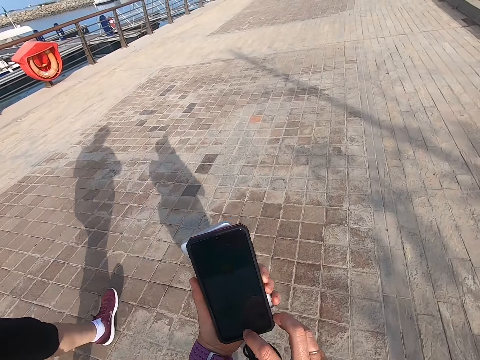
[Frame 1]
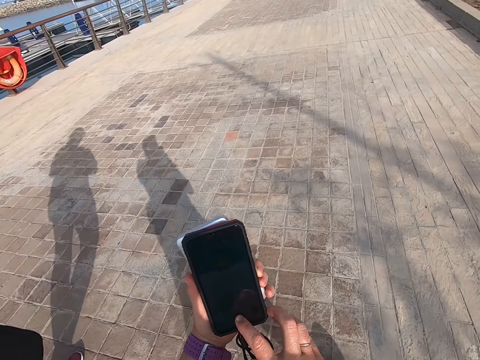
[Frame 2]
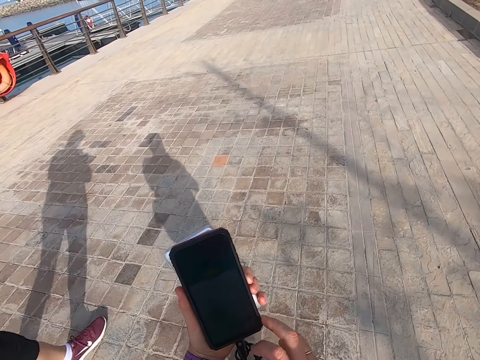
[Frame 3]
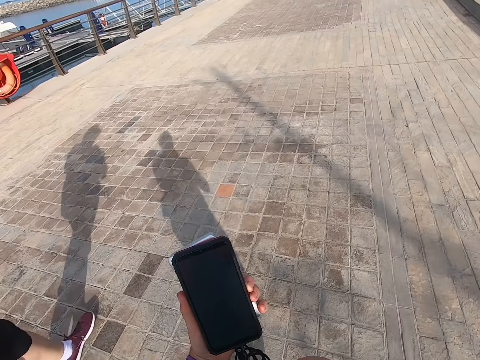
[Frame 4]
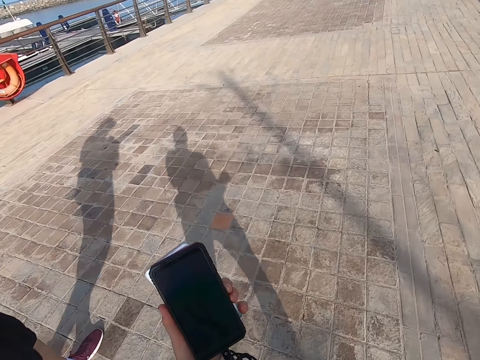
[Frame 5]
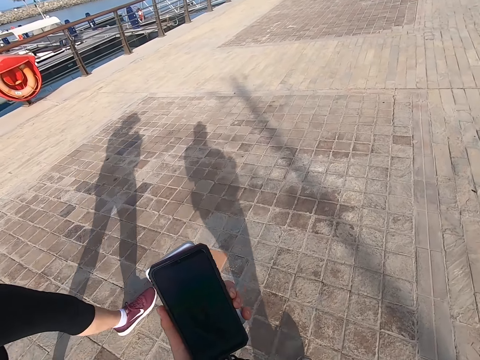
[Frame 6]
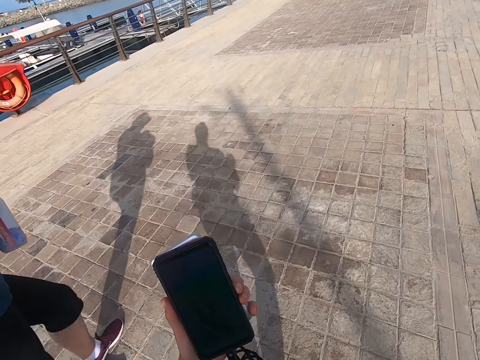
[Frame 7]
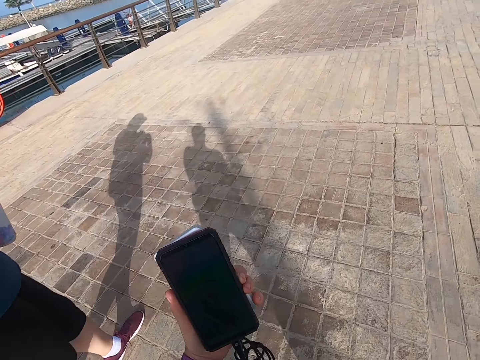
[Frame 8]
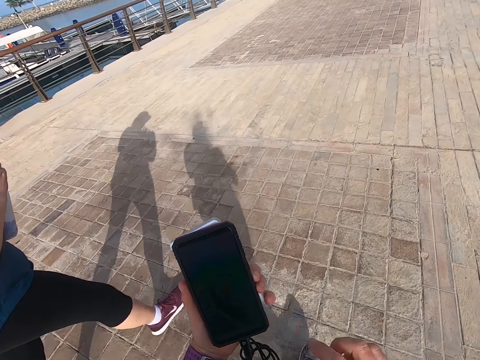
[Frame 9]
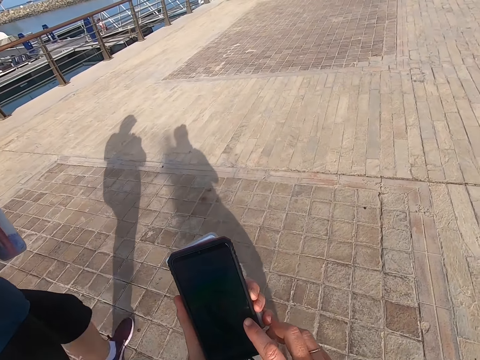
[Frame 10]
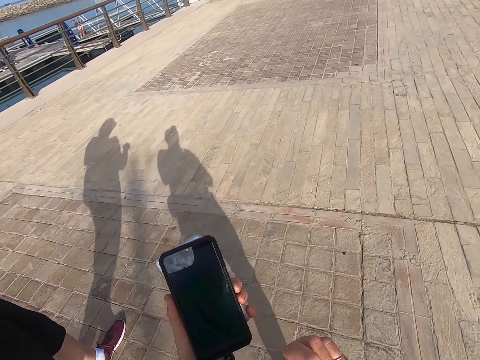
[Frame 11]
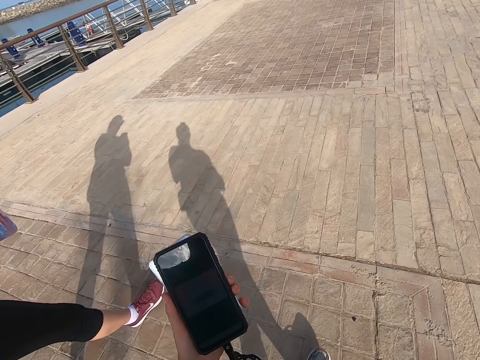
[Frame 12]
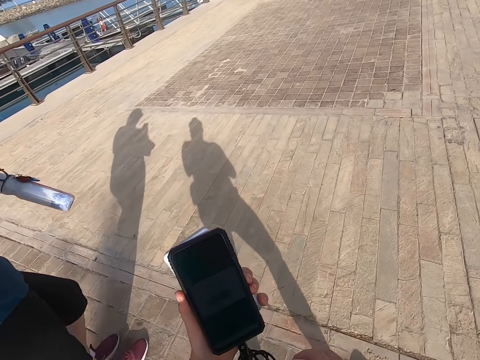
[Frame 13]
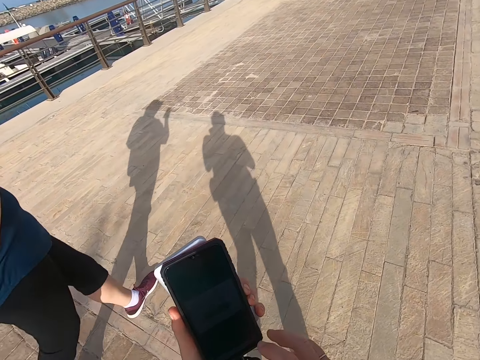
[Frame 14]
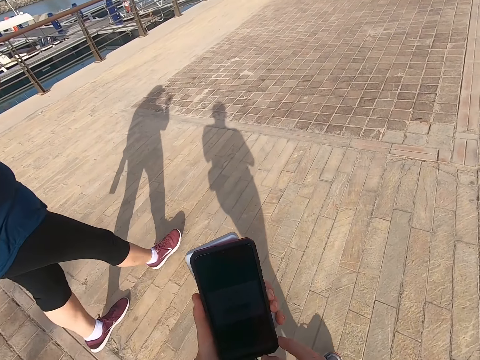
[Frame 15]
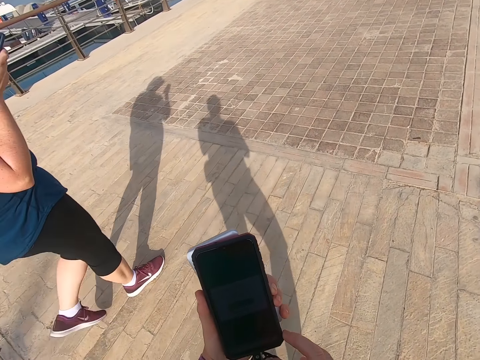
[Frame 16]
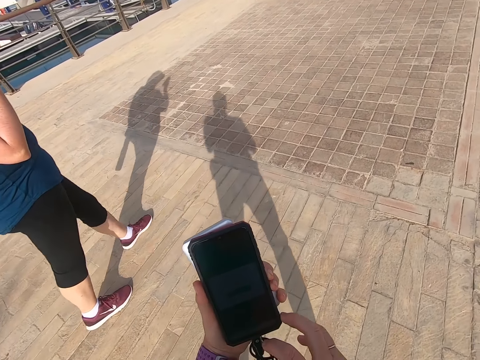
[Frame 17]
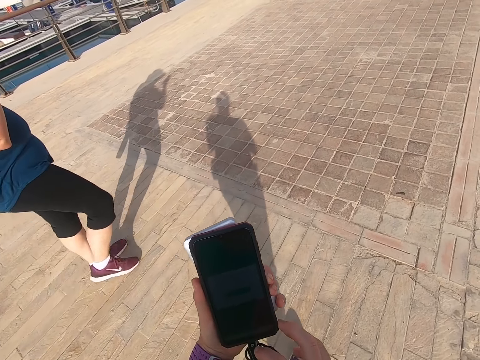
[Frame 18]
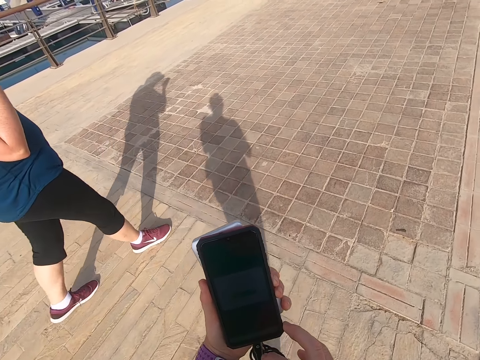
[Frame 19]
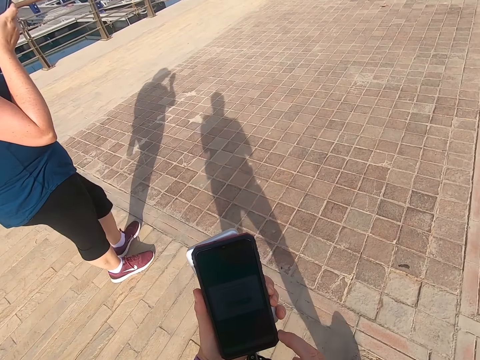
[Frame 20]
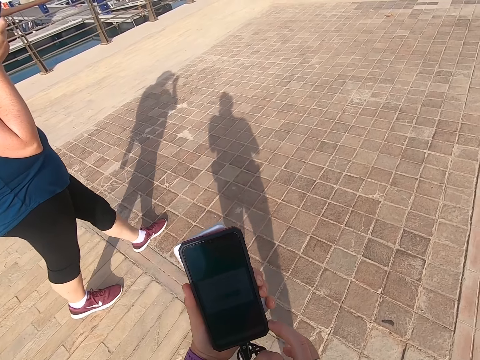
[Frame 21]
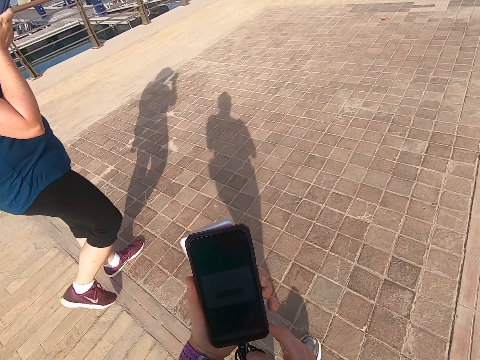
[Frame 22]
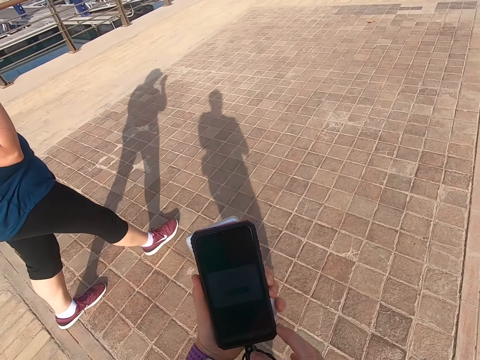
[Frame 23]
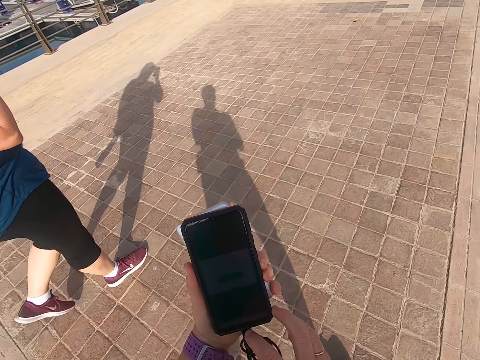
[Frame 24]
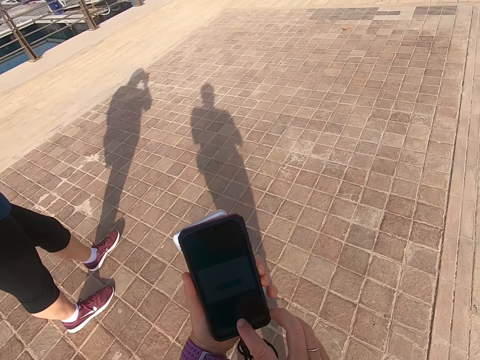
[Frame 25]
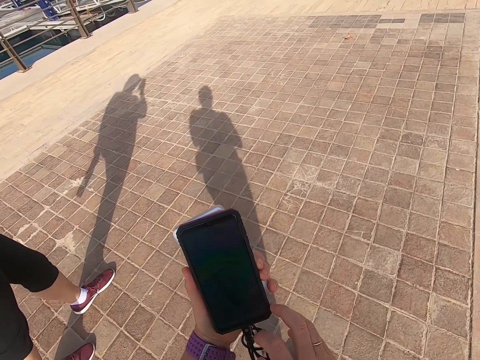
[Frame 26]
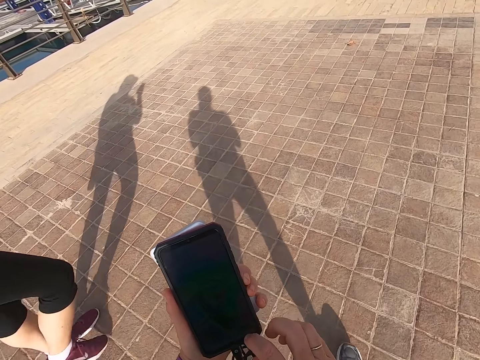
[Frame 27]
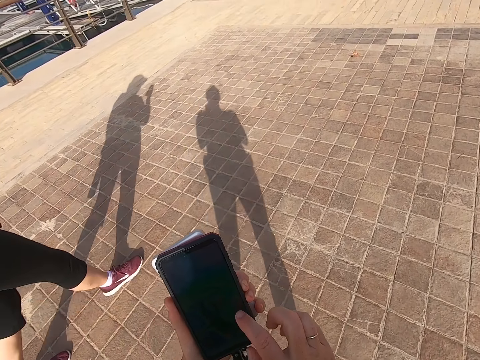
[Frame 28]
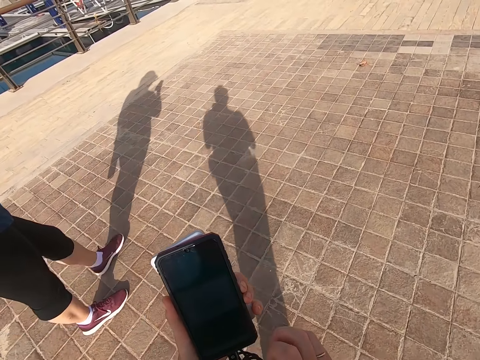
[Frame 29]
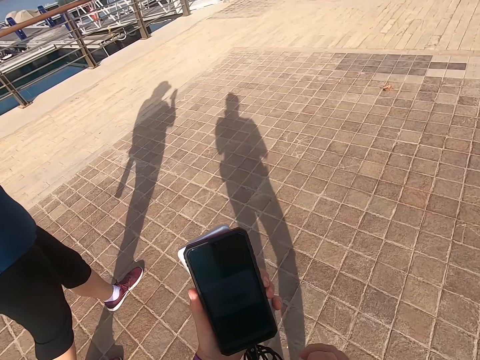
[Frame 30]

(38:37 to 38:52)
The camera wearer holds the phone. A man walks on the road. The camera wearer looks on the phone and scrolls the phone. The man walks on the road. The camera wearer walks with the man. They scroll the phone. The man walks on the road. The camera wearer scrolls the phone. They hold the phone.

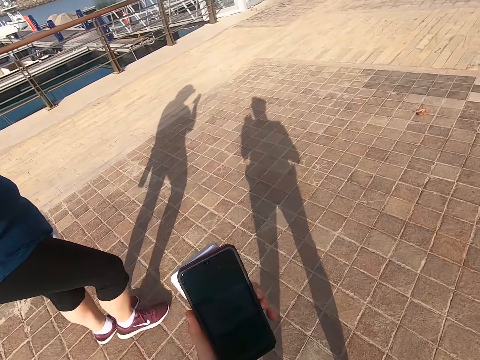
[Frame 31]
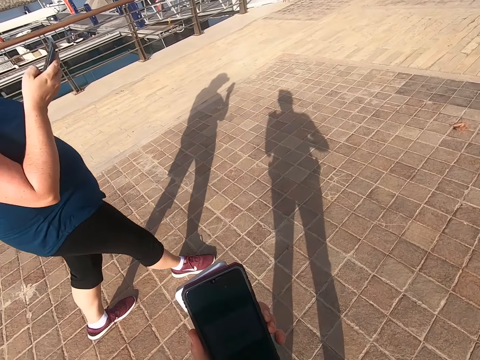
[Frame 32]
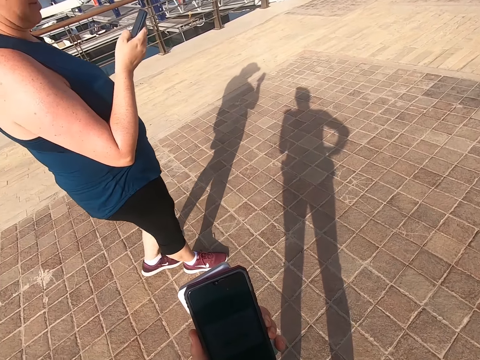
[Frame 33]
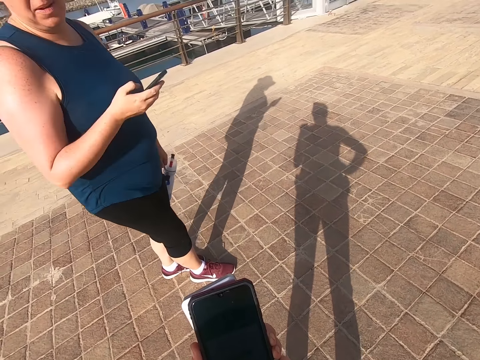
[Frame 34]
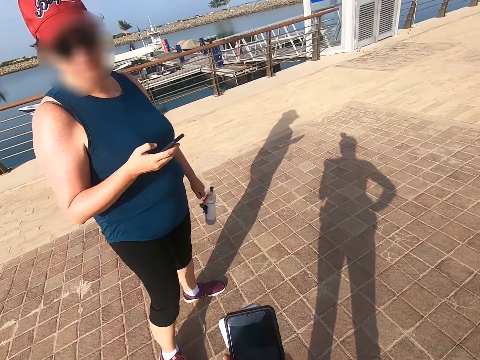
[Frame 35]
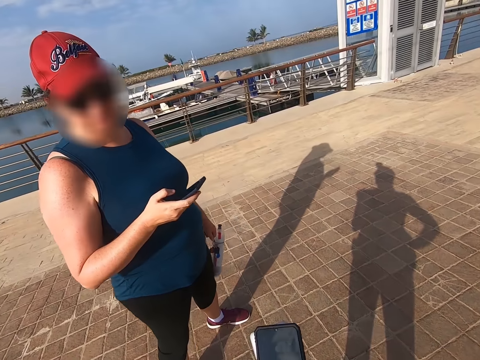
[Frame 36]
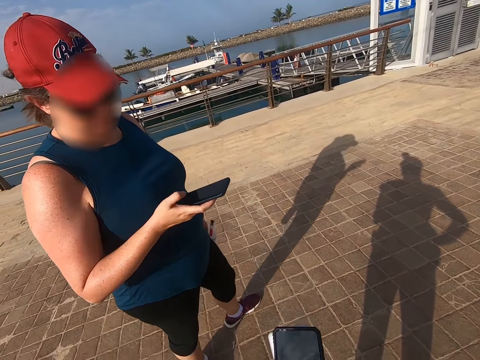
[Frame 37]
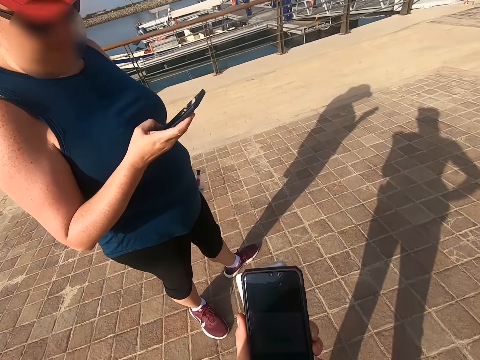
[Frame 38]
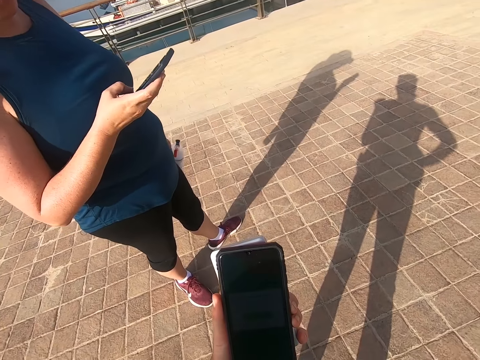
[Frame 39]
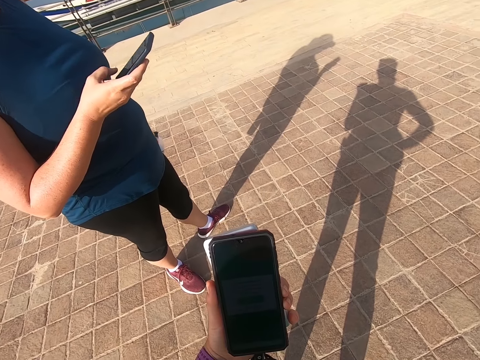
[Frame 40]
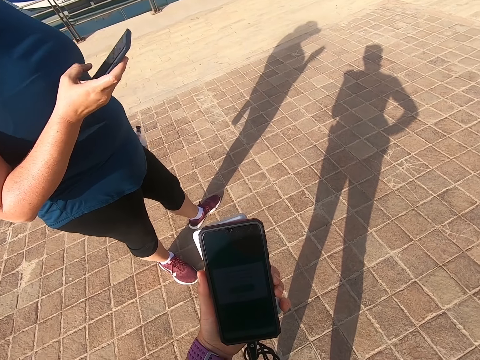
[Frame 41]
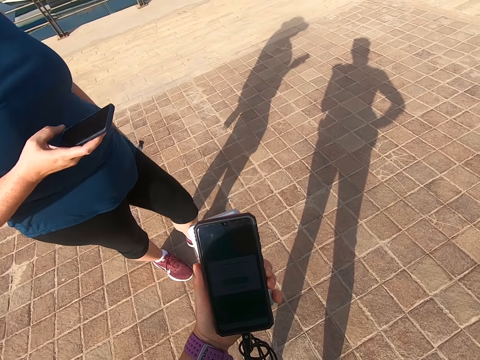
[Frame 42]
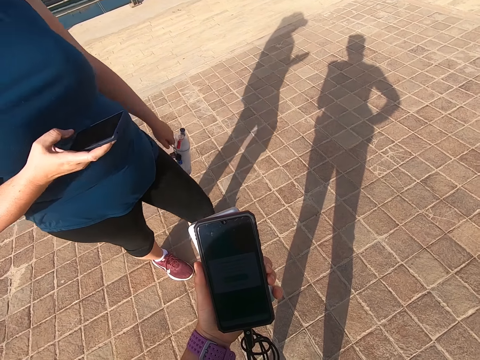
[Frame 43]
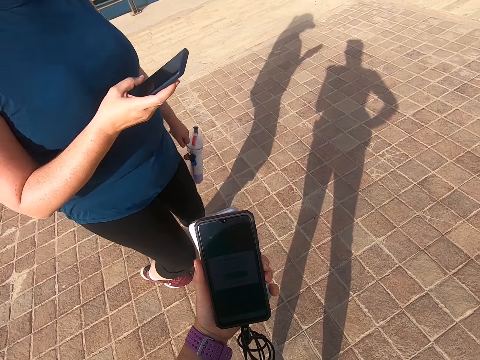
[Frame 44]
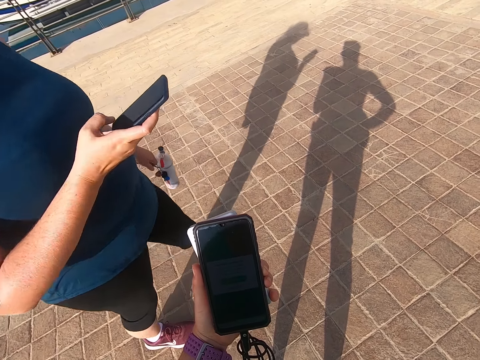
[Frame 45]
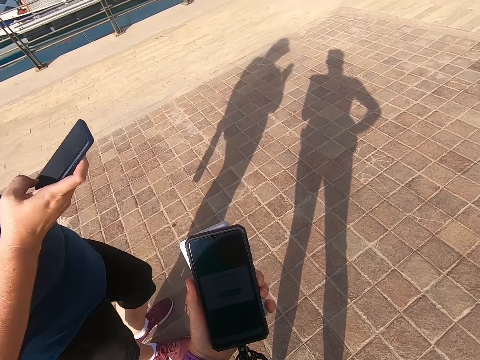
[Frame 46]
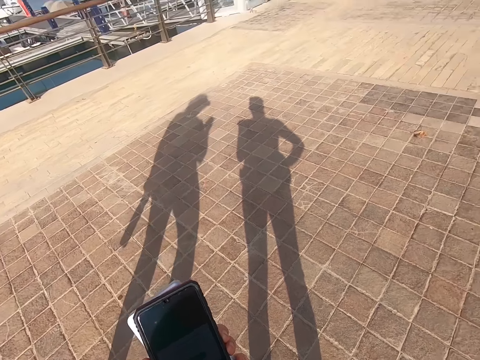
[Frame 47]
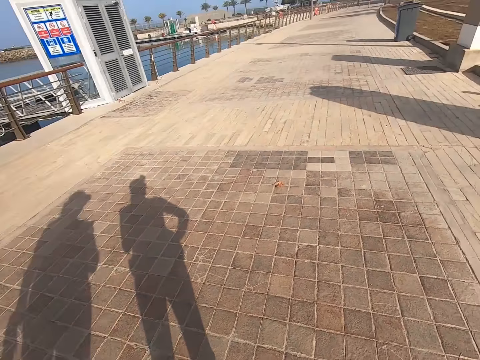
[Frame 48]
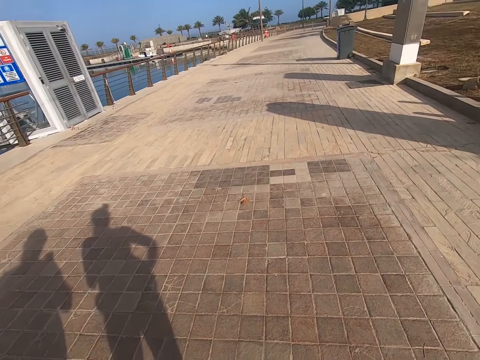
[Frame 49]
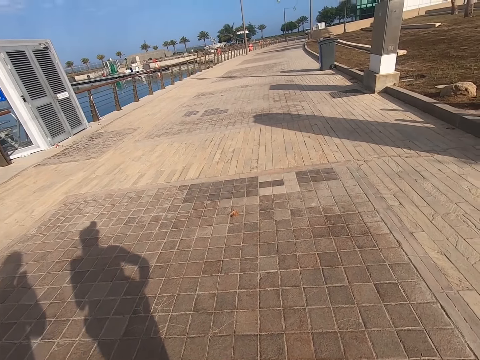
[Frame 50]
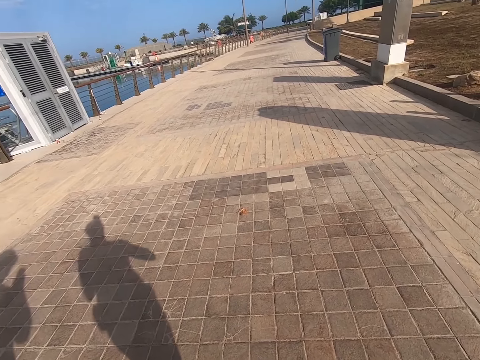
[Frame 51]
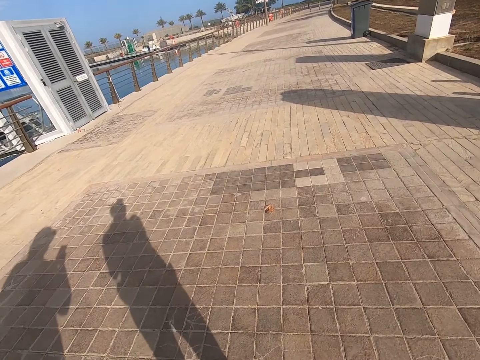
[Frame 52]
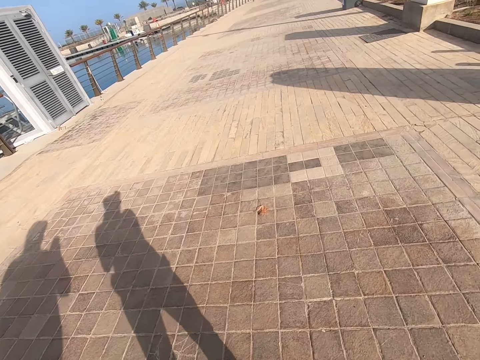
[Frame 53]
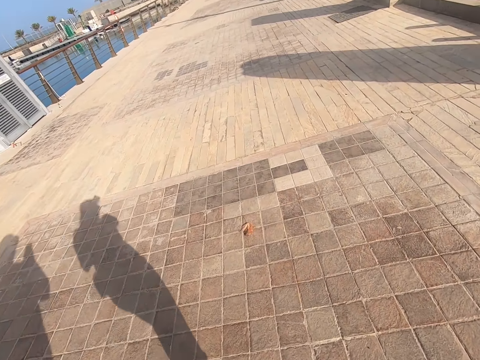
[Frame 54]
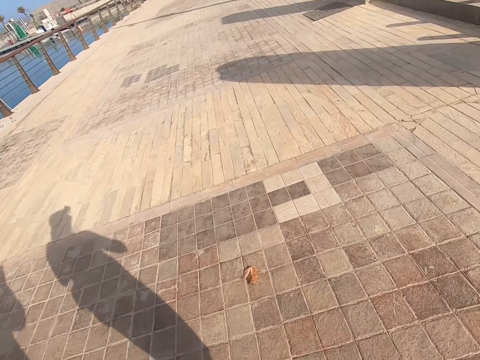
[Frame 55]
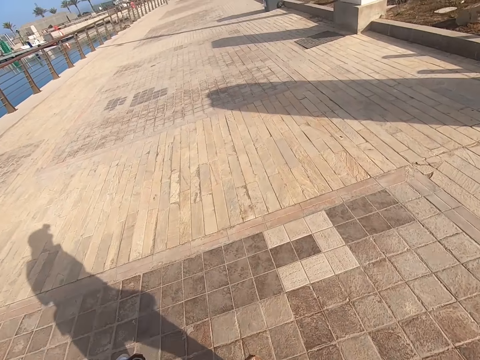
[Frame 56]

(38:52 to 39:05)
A man walks on the road. The camera wearer talks to the man. They stop. The man talks to the camera wearer. The man scrolls the phone. The camera wearer looks at the phone. The man scrolls the phone. The camera wearer walks on the road.
